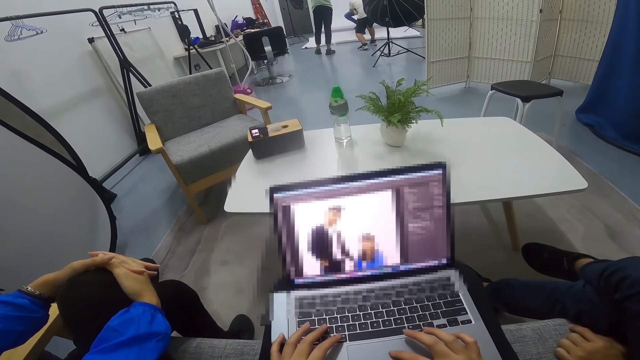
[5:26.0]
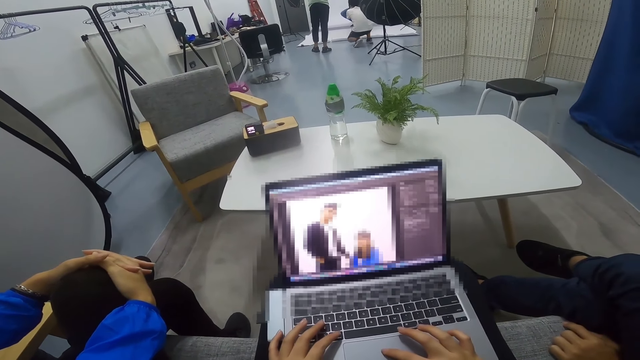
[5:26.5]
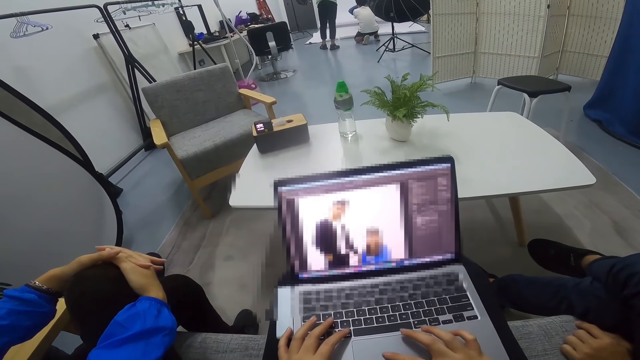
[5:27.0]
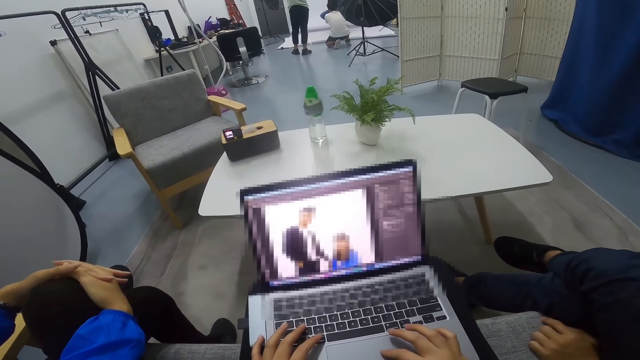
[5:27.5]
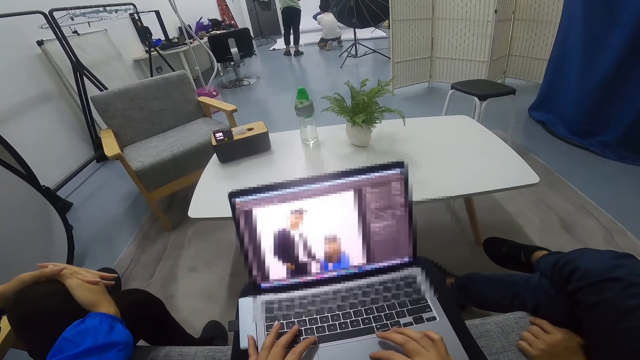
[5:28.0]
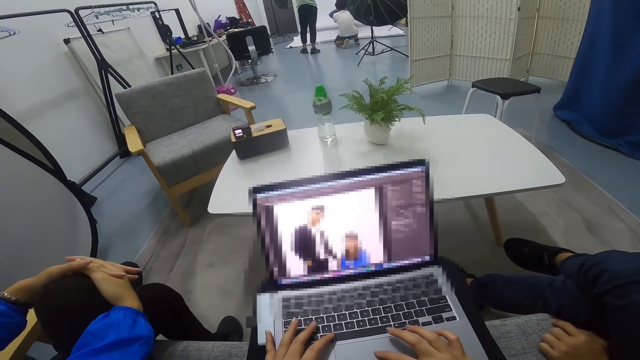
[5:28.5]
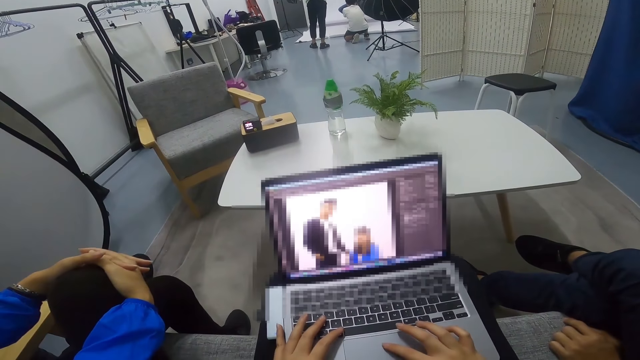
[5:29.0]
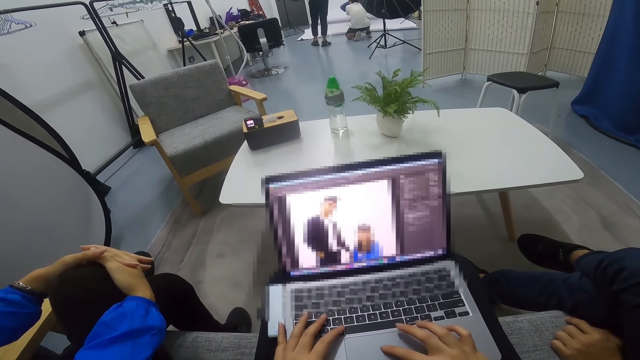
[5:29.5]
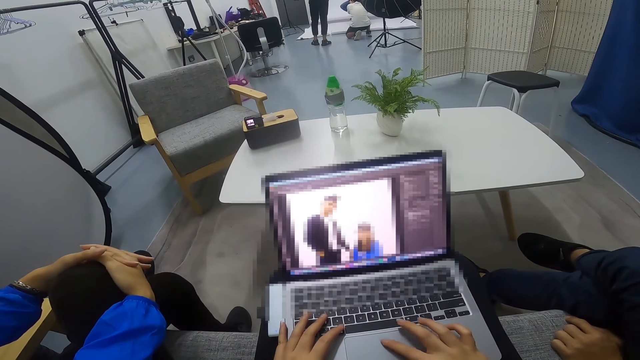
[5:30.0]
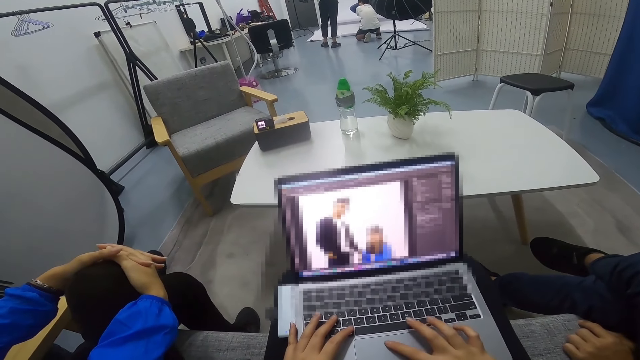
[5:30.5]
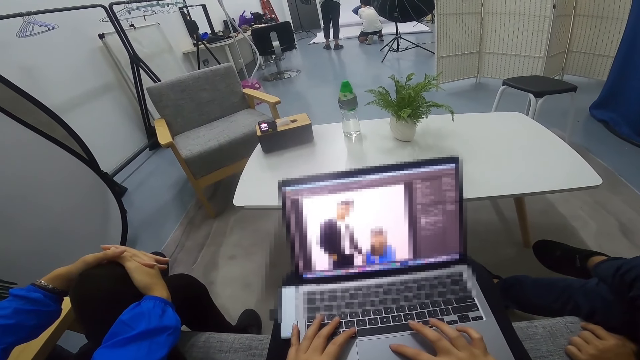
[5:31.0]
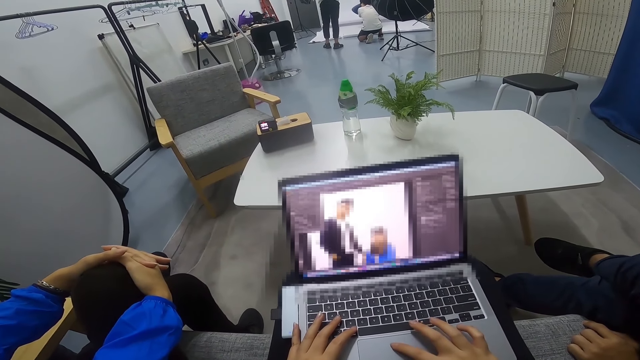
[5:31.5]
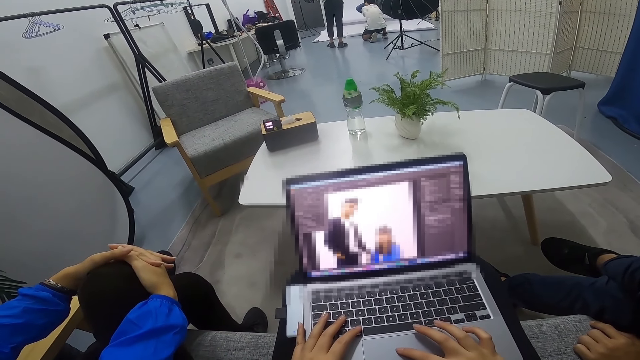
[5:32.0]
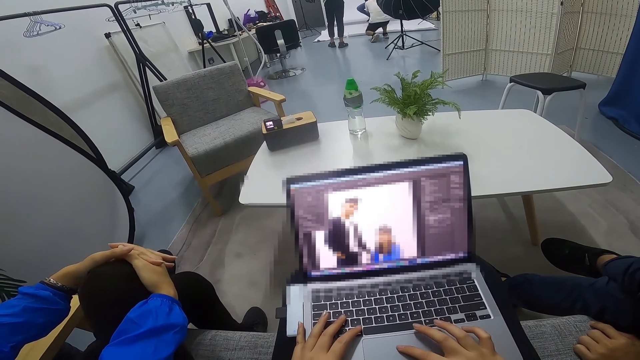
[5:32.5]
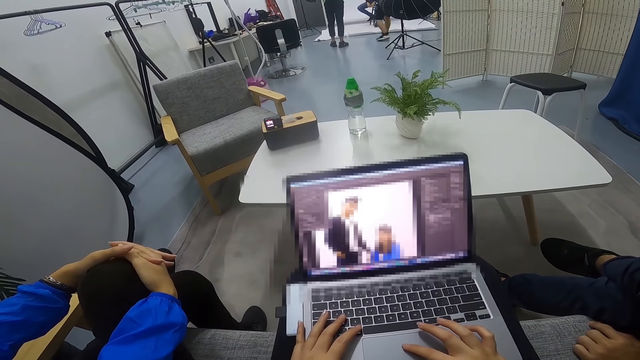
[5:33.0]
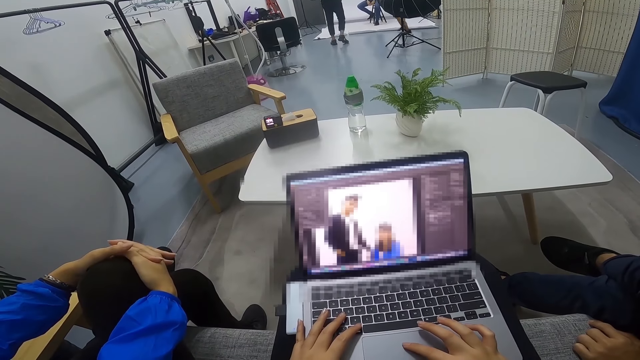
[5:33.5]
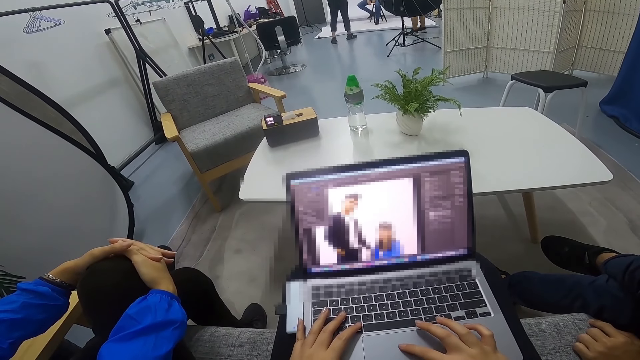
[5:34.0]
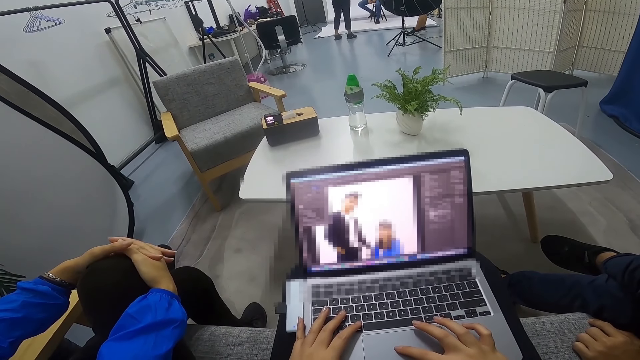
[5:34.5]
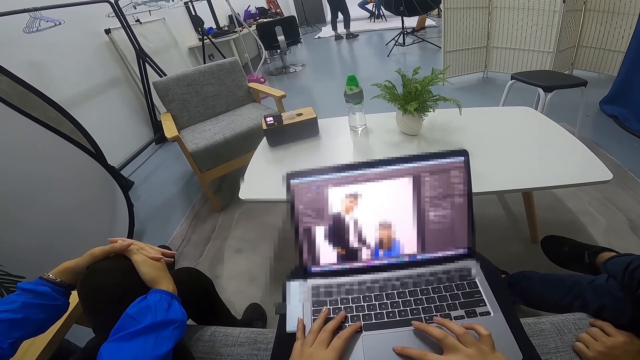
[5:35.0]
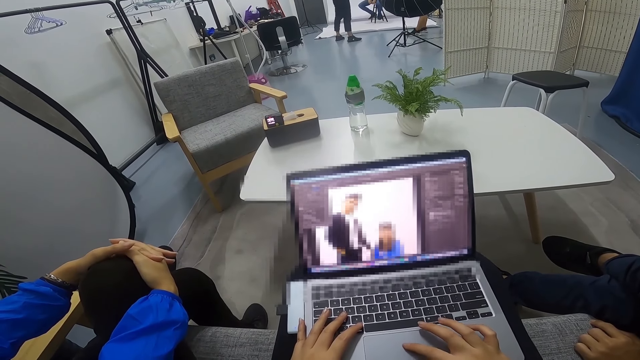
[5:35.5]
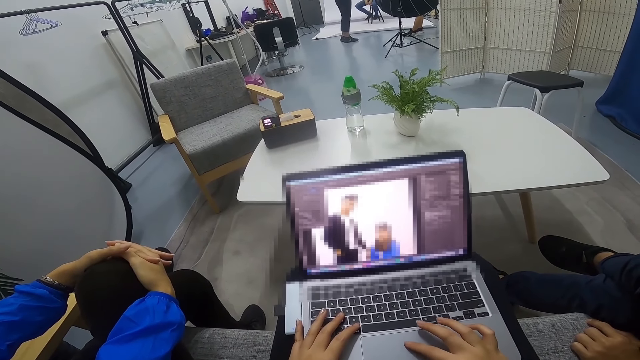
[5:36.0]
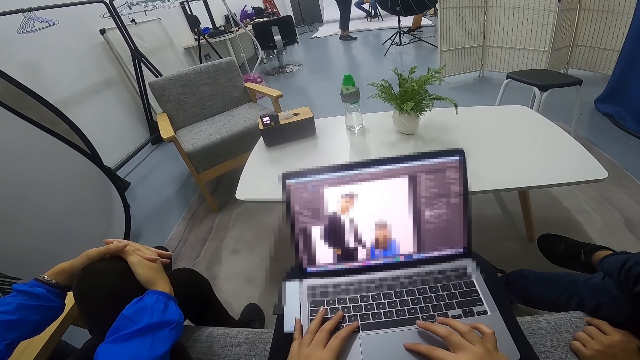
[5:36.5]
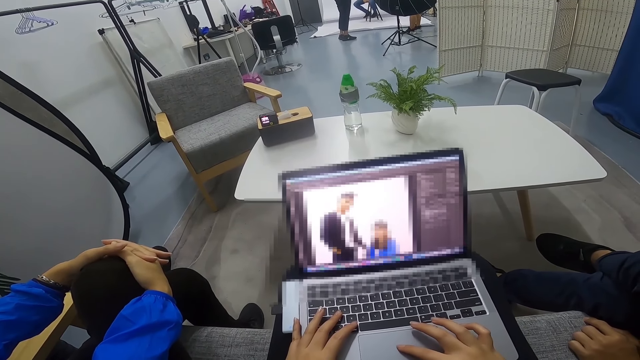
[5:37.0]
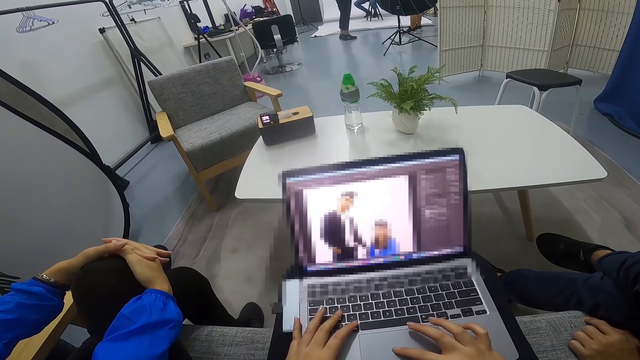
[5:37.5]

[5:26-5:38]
The camera wearer keeps on scrolling the laptop. A person squats in the part of the room and stands up. A man walks around another man. The camera wearer operates the laptop.

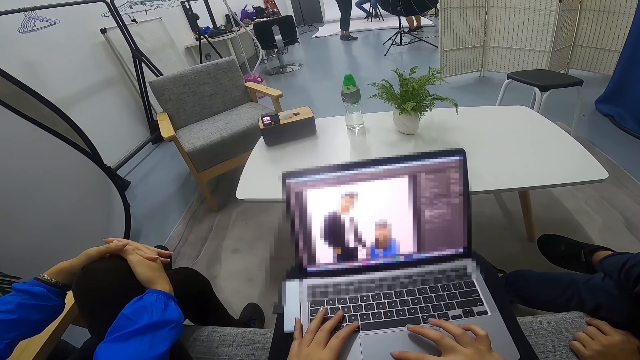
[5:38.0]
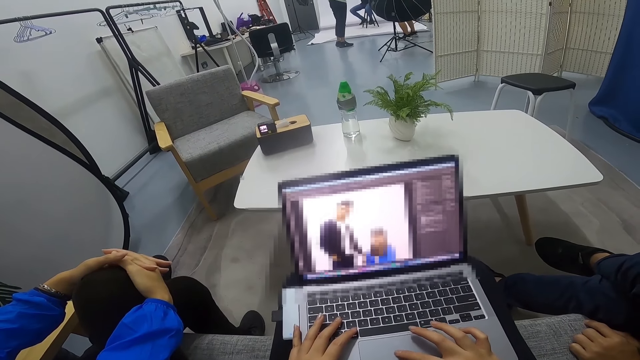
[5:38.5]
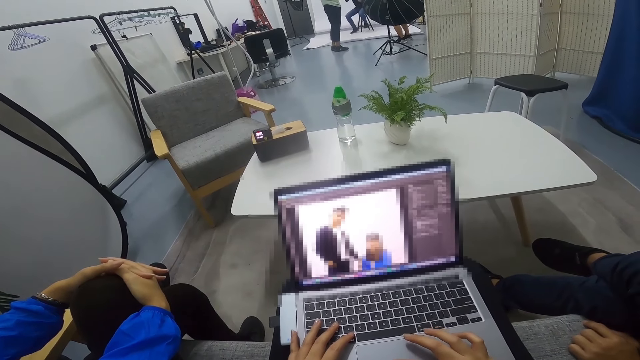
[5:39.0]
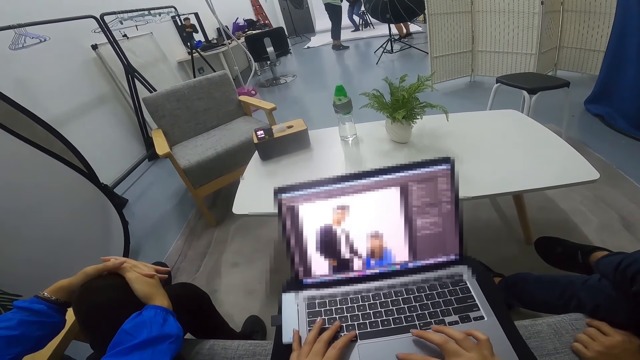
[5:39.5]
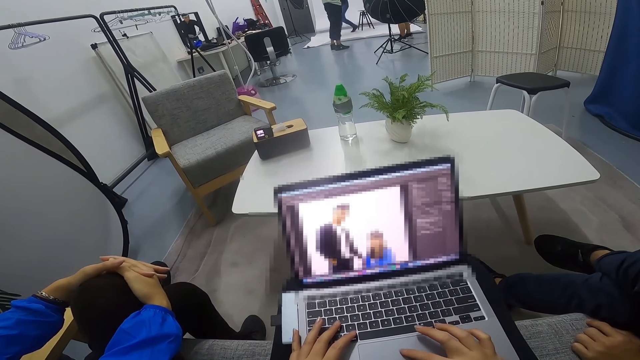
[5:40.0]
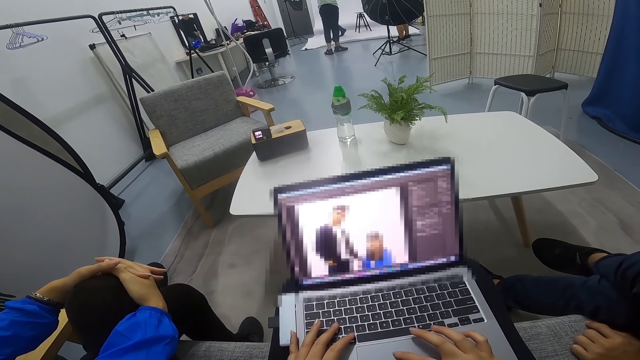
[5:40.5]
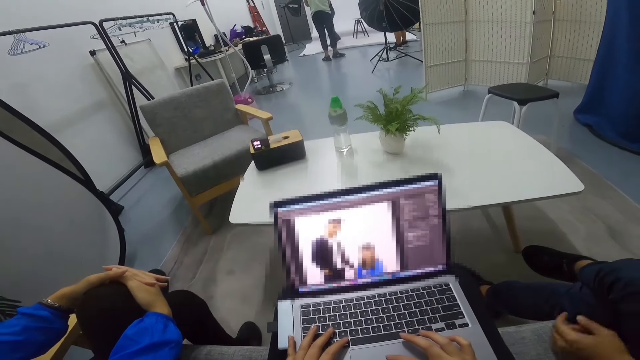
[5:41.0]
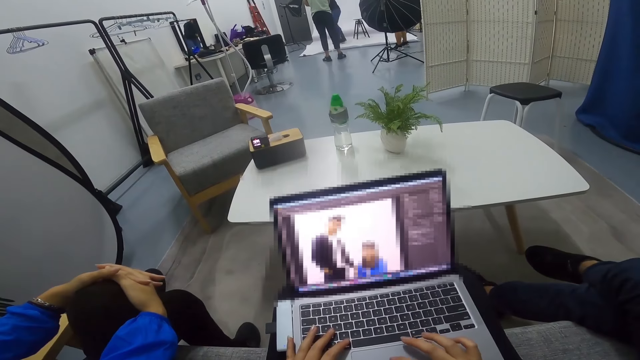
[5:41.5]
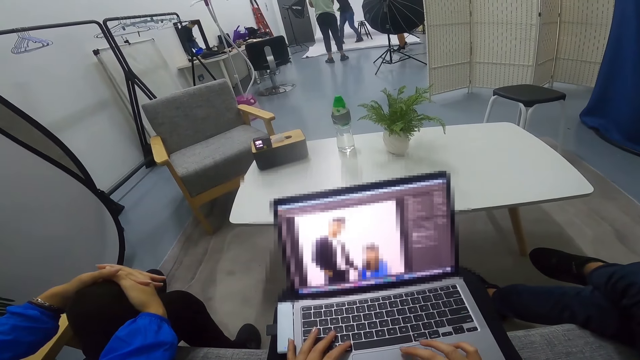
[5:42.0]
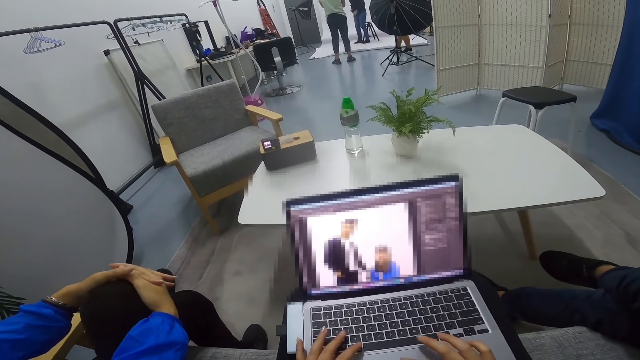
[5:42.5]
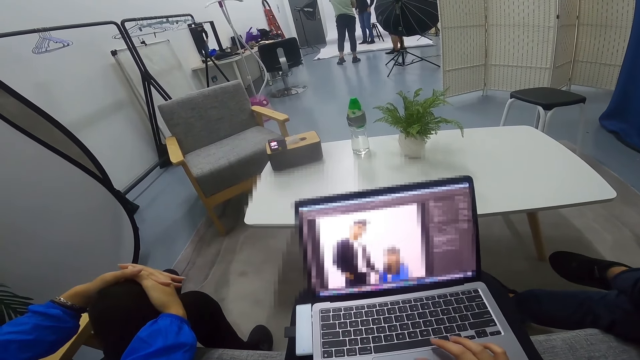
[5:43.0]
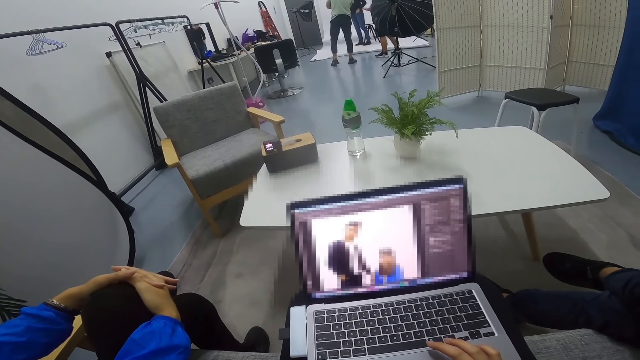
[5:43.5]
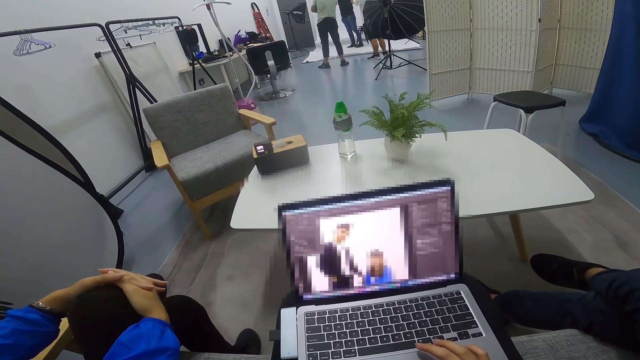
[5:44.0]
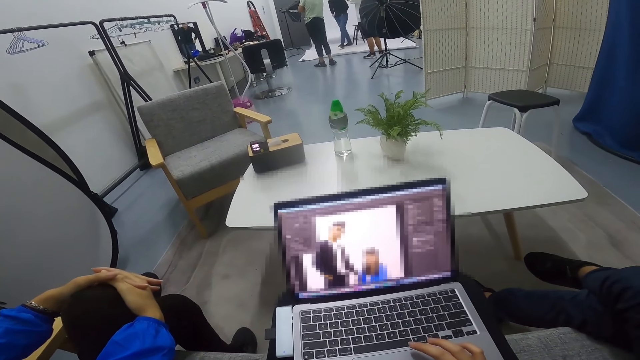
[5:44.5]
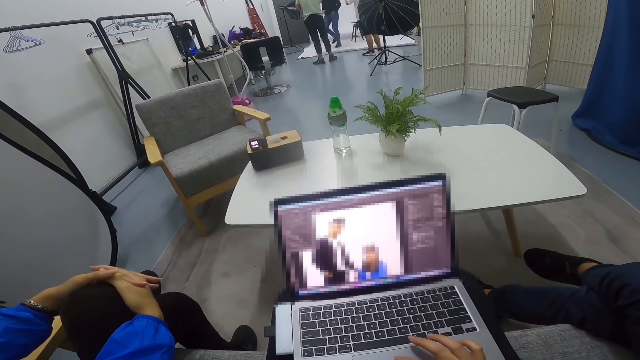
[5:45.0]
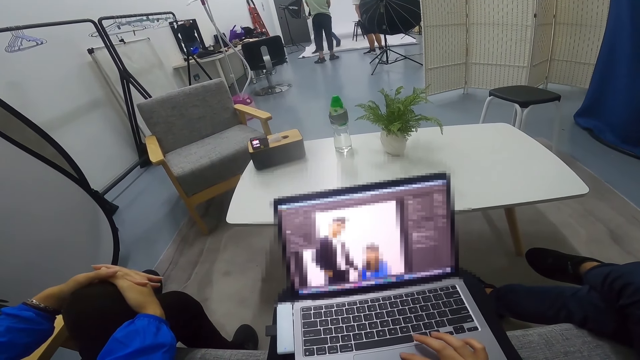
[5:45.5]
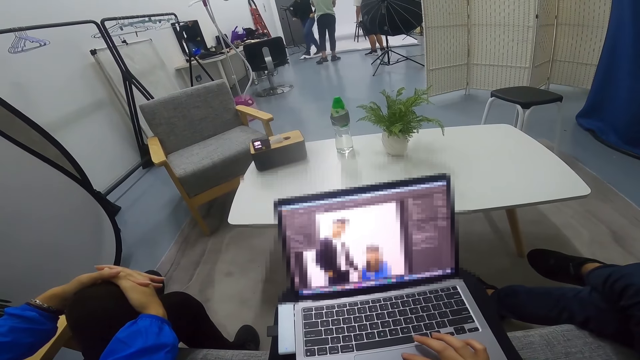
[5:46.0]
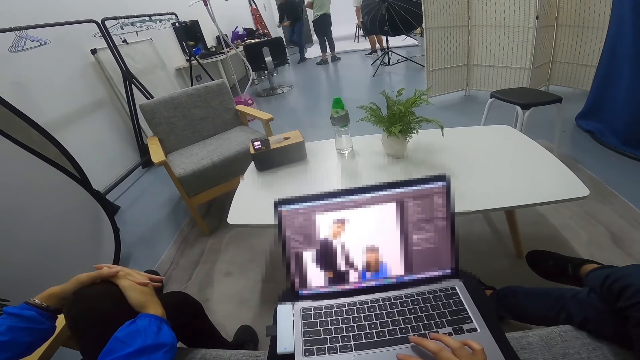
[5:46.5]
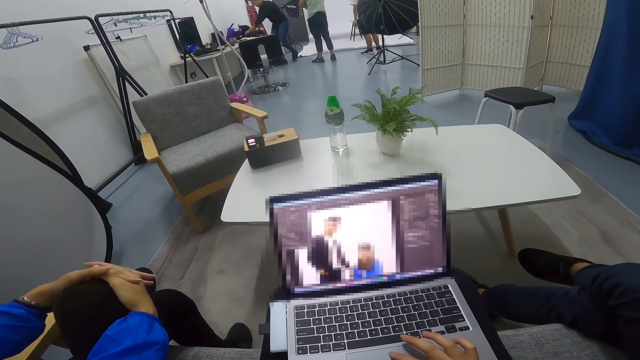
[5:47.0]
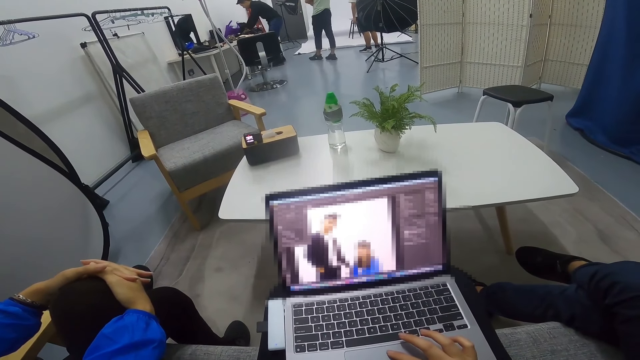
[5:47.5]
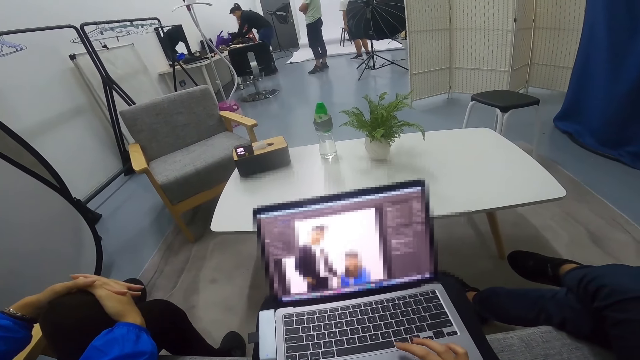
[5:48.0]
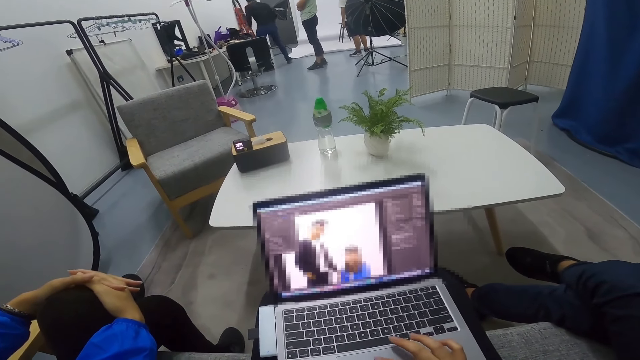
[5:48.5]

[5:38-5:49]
A man walks from the stool and walks back to the stool. Two other men walk around the room. The first man walks to a bench. A person walks around the other part of the room. The first man drops something on the bench. The person bends on the table. The first man walks back to the stool in the room.
